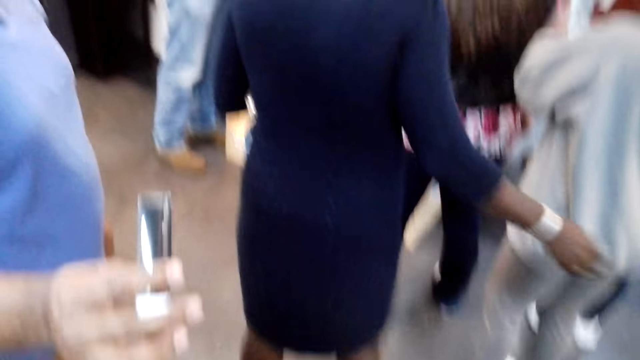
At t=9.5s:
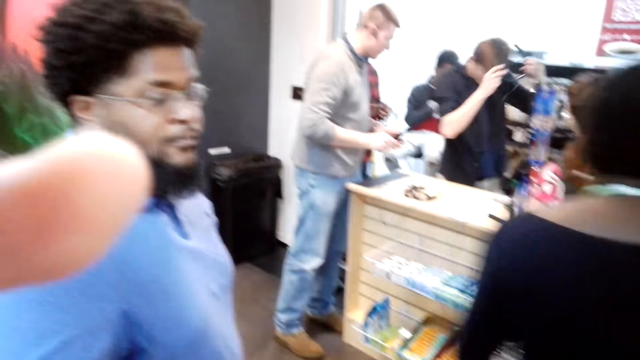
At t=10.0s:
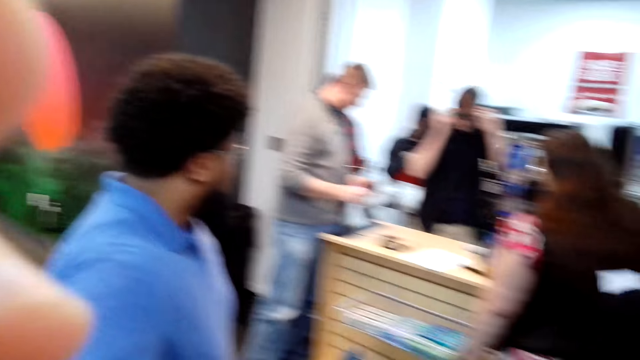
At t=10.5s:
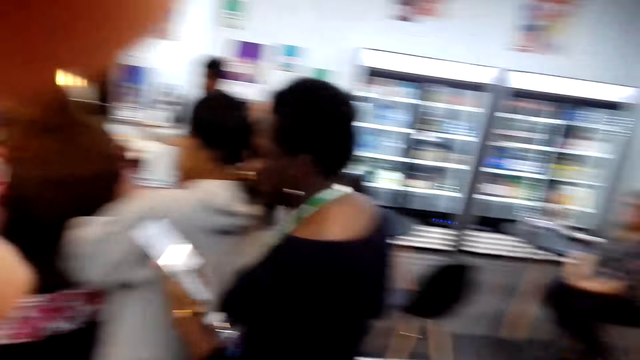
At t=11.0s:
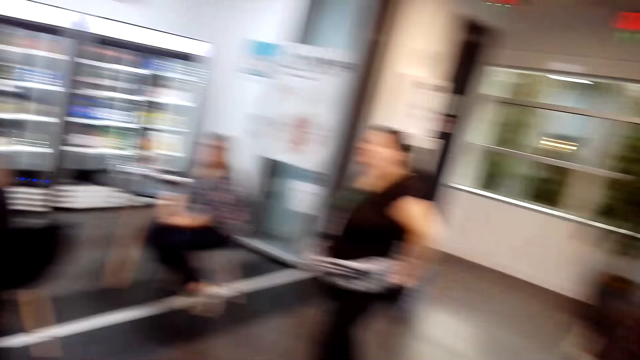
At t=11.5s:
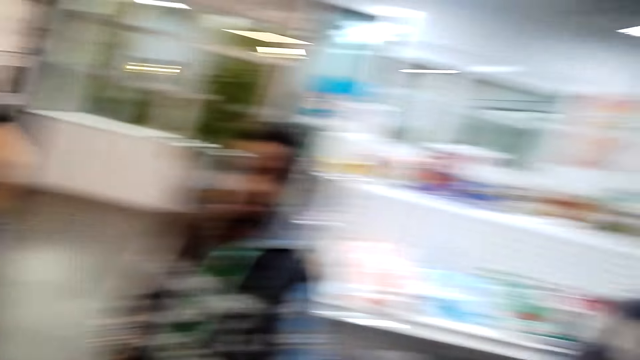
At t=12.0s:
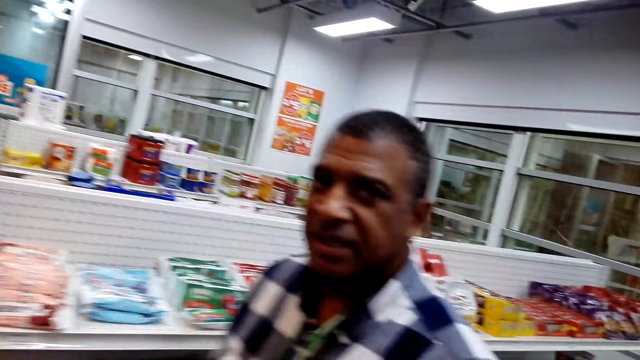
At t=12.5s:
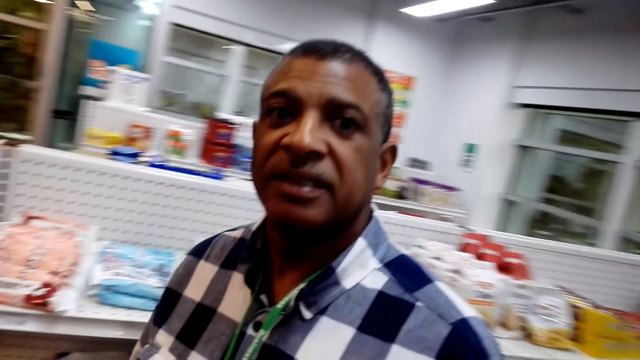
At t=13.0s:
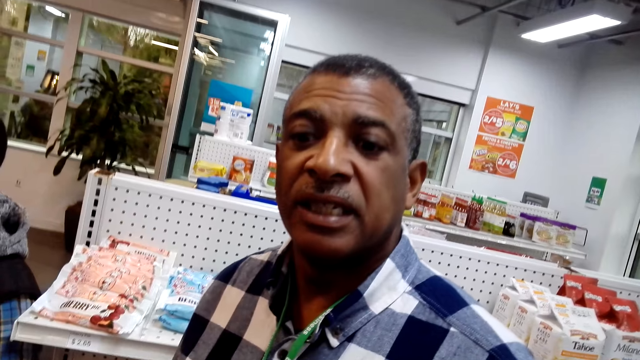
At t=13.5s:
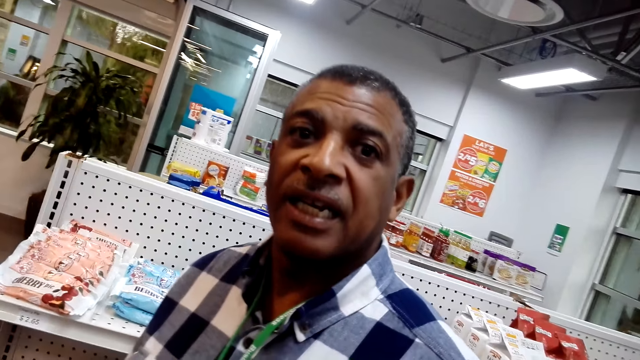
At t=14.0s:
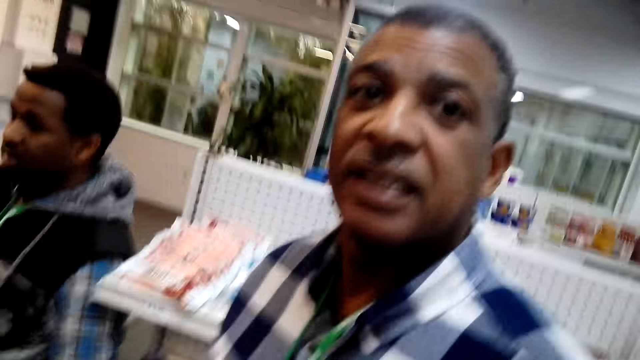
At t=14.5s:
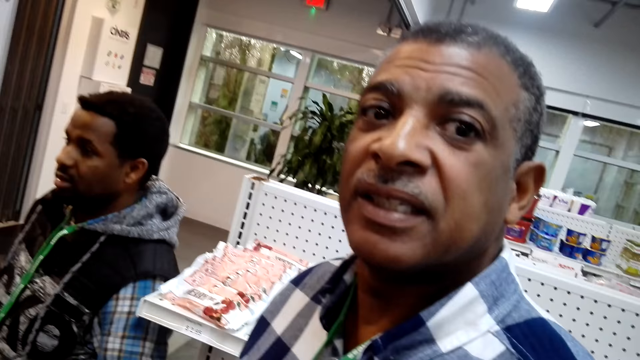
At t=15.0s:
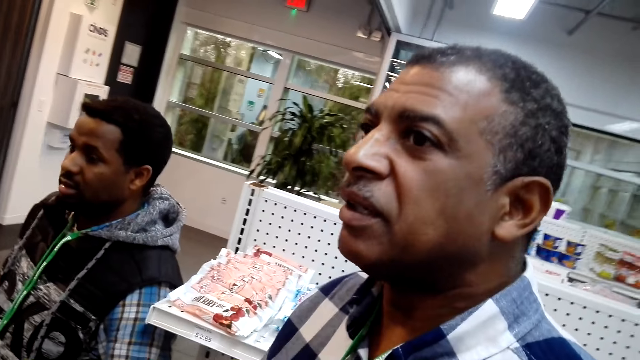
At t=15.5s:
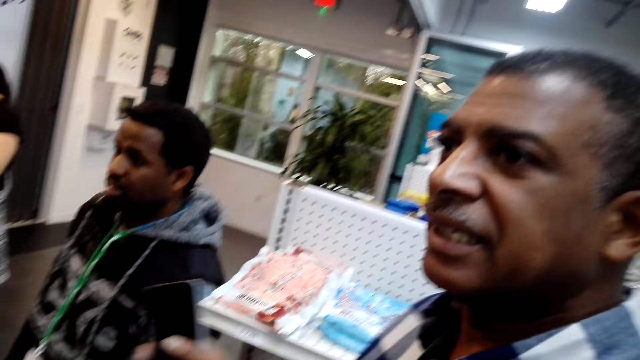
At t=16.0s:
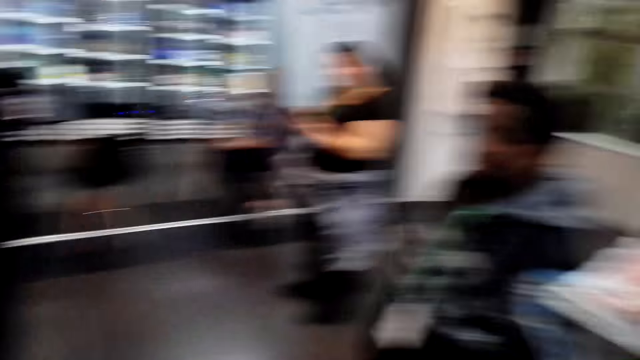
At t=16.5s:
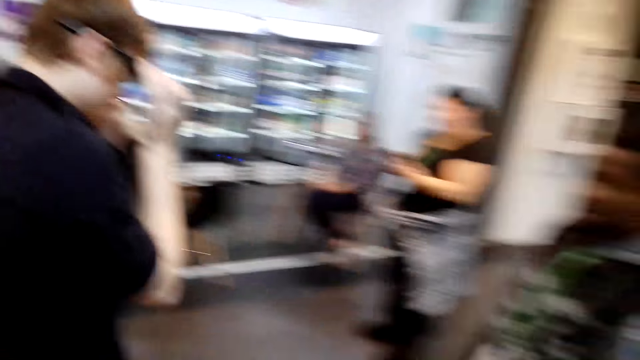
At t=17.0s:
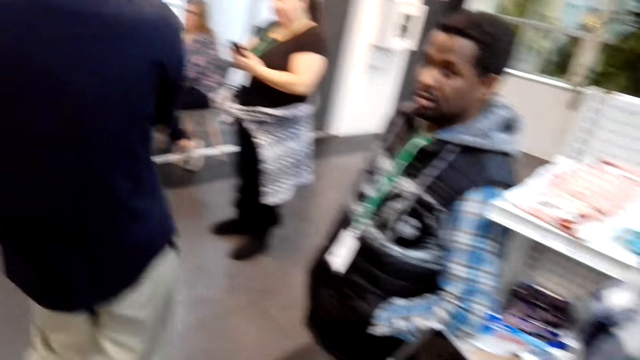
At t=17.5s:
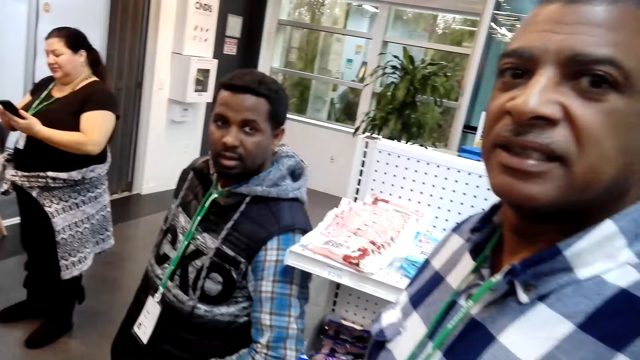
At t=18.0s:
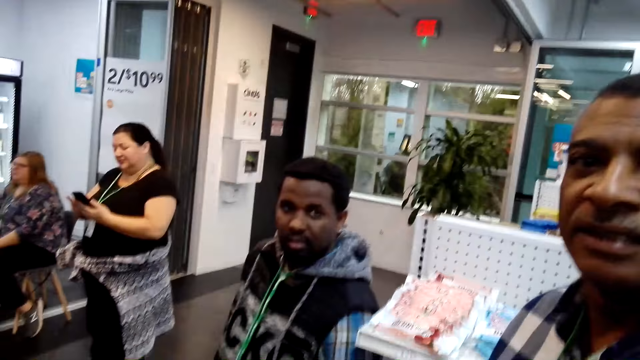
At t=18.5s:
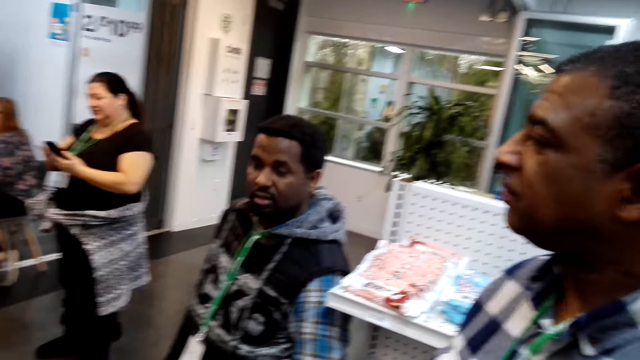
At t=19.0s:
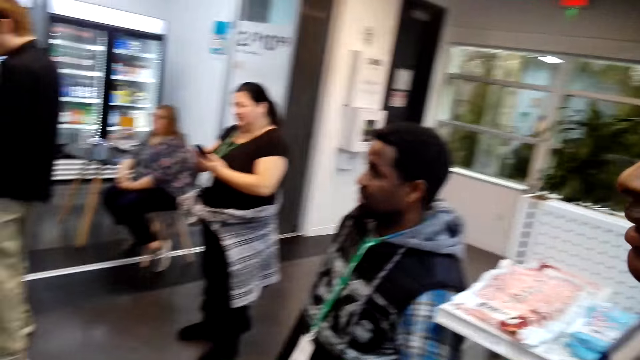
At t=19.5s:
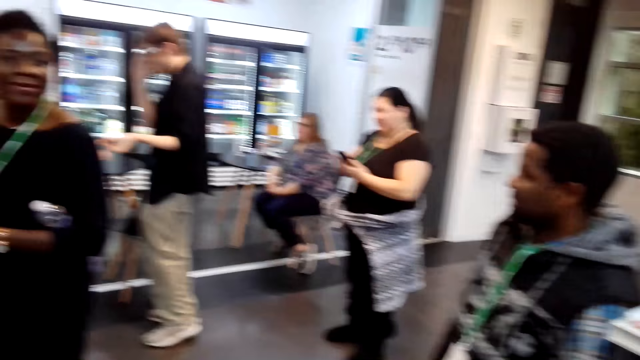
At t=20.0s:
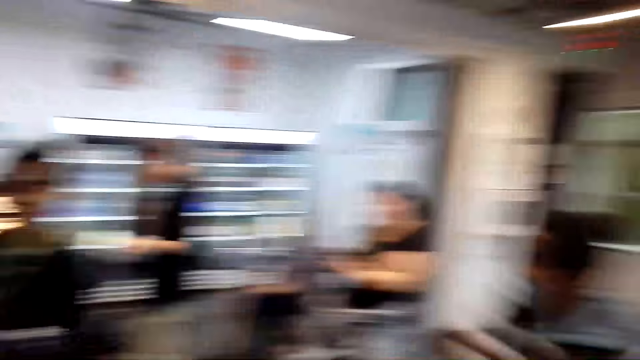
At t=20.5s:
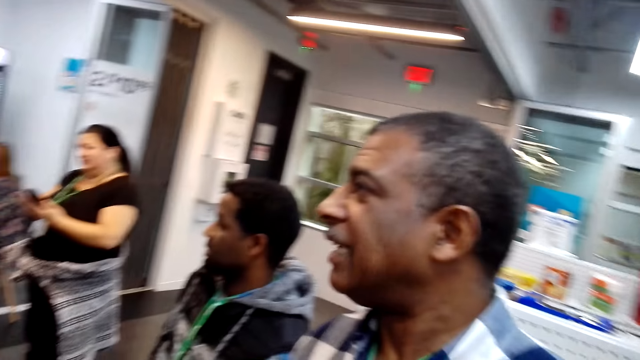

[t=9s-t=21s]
The camera wearer looks around the supermarket. They interact with a man. The man talks to the camera wearer. The camera wearer talks to the man.

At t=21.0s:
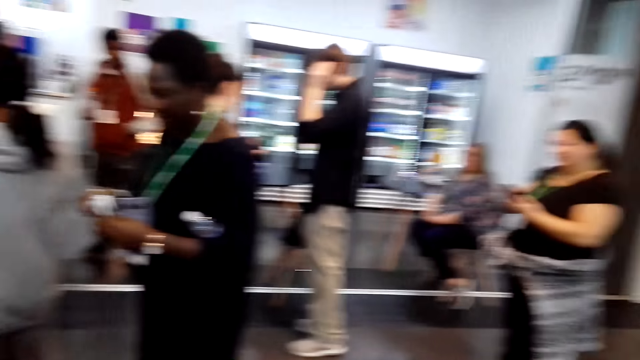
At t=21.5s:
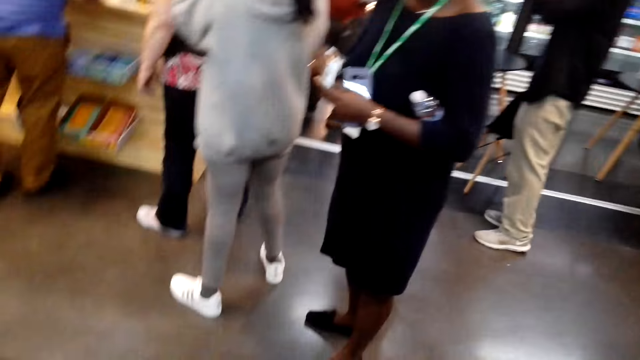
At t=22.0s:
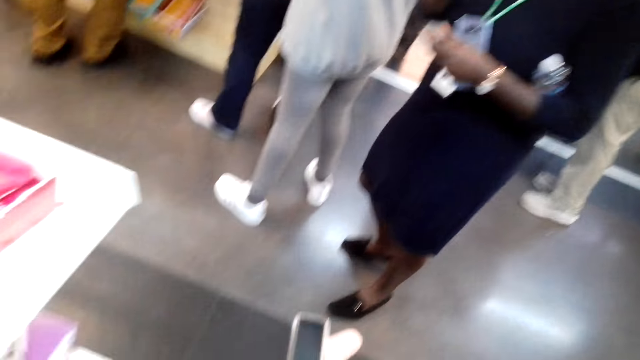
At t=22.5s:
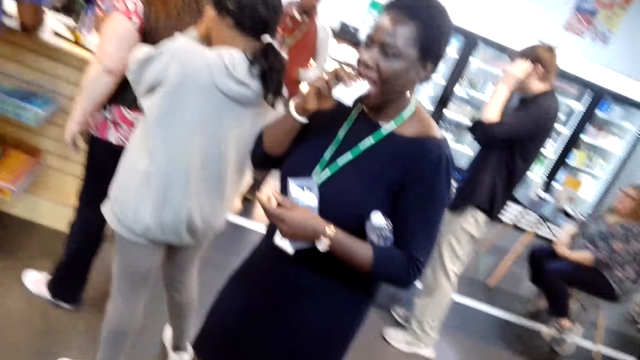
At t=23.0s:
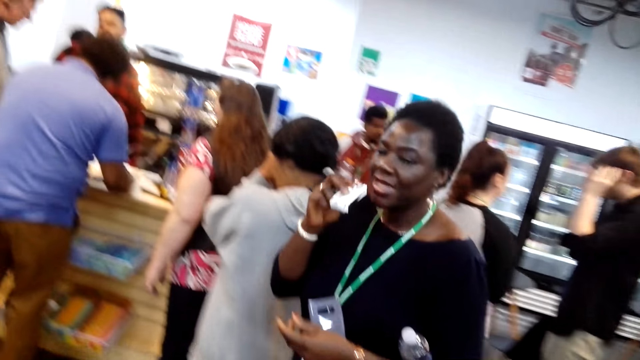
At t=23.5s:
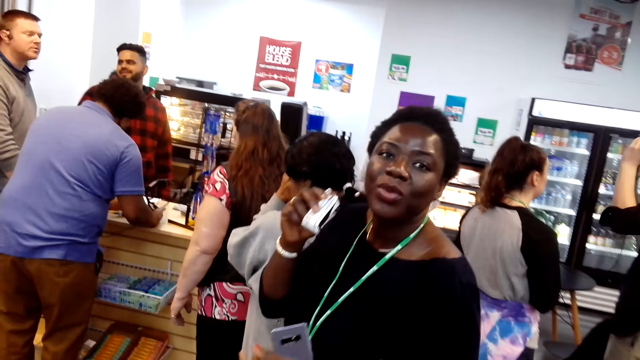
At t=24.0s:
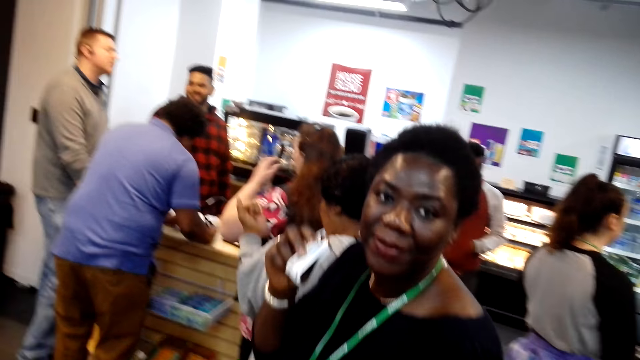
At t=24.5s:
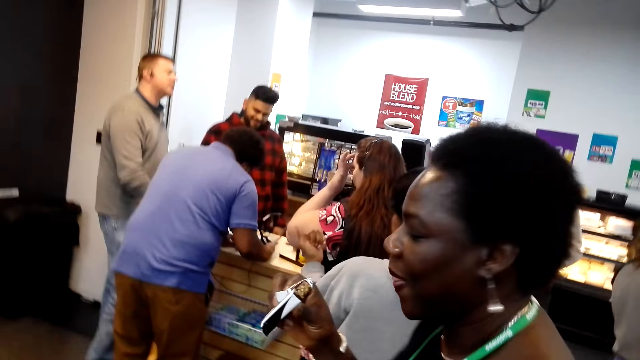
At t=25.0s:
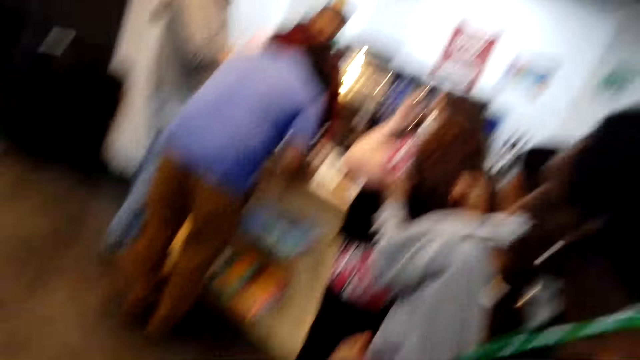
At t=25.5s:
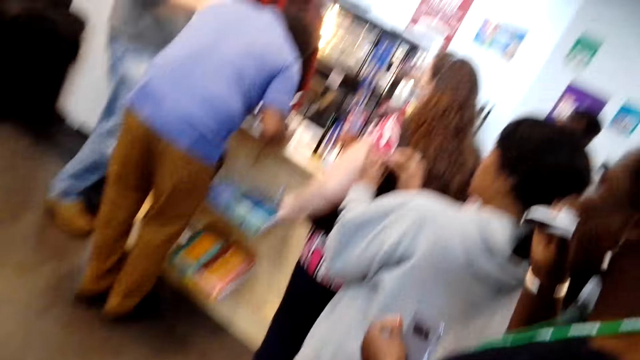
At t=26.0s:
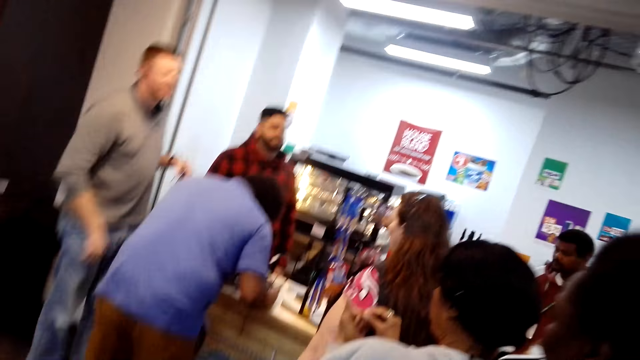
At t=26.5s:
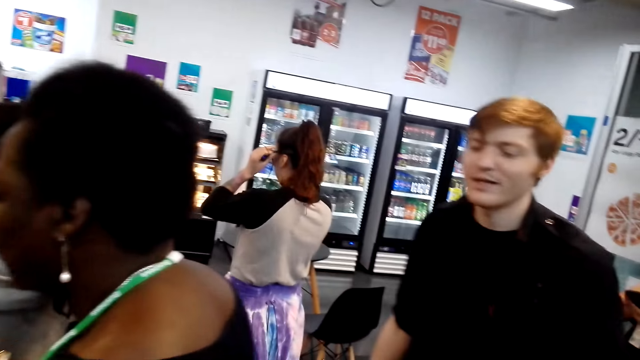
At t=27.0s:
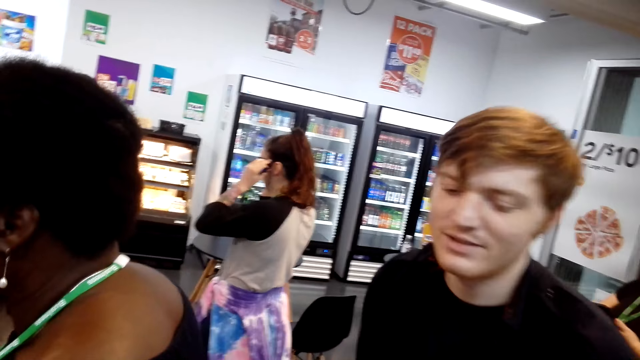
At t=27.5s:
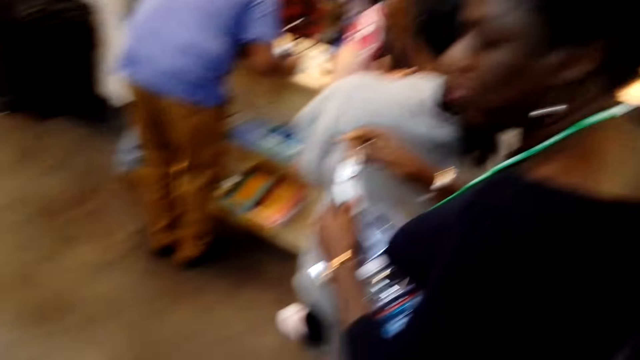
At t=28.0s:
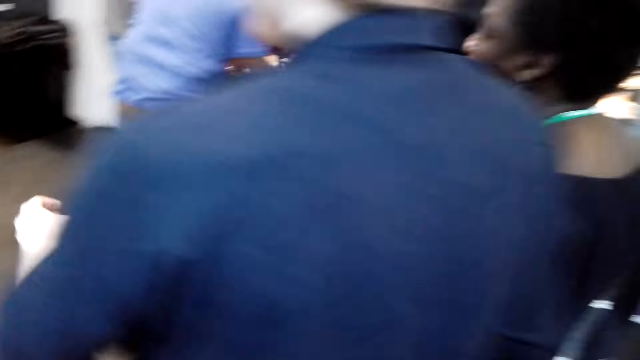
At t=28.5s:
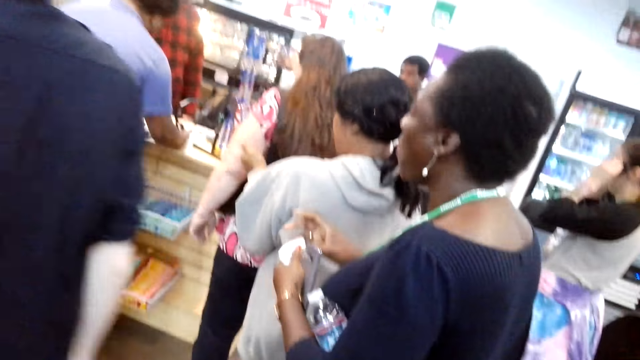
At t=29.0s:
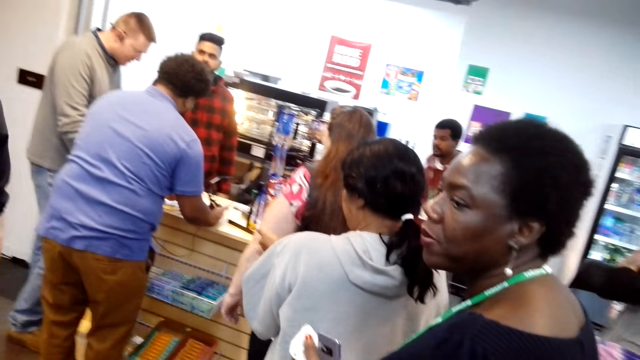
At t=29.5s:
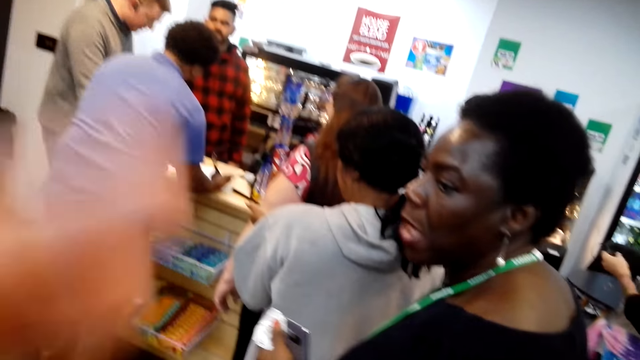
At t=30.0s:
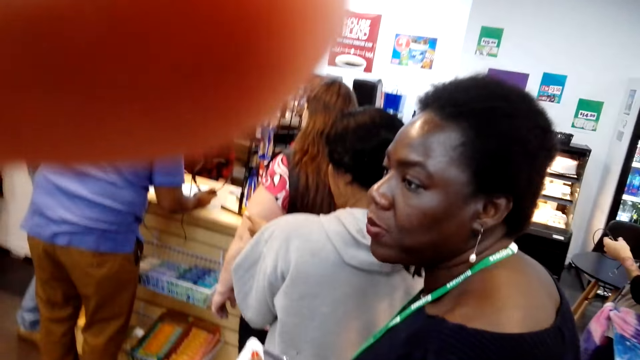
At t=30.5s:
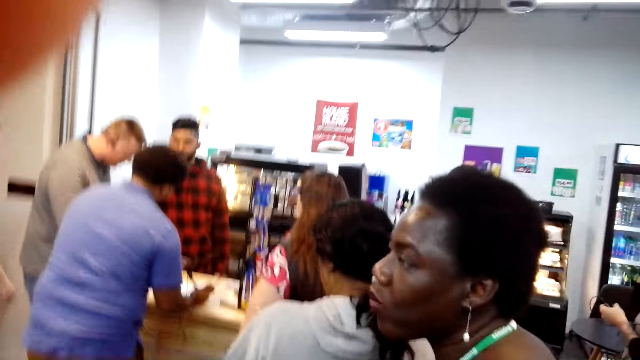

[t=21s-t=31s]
A woman talks to the camera wearer. The camera wearer talks to the woman. They adjust the camera.
